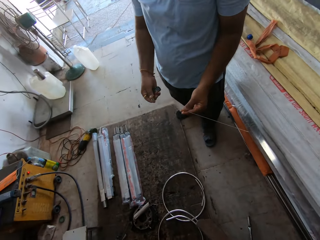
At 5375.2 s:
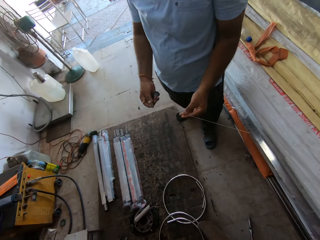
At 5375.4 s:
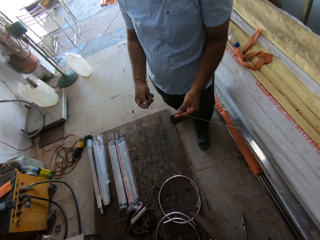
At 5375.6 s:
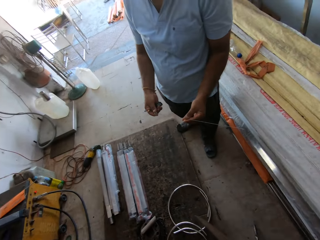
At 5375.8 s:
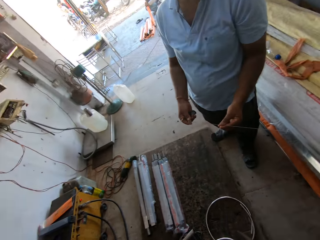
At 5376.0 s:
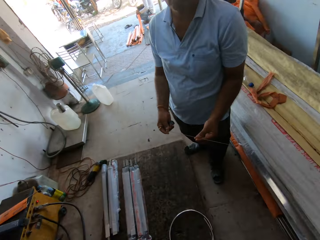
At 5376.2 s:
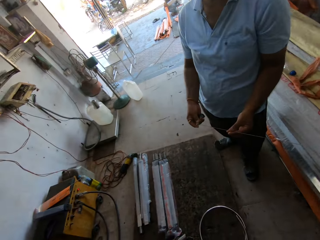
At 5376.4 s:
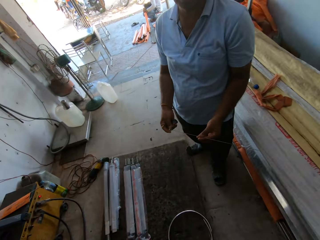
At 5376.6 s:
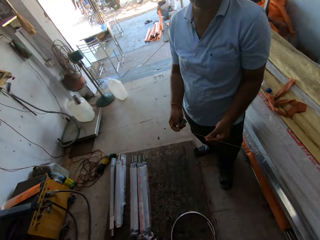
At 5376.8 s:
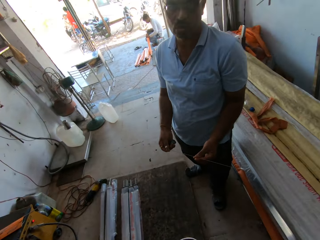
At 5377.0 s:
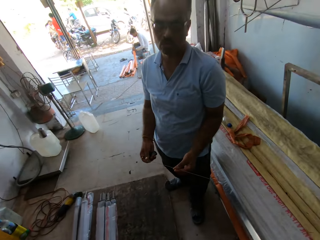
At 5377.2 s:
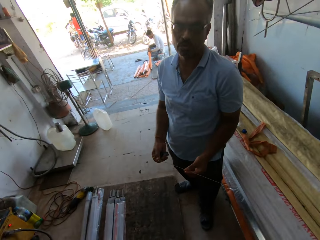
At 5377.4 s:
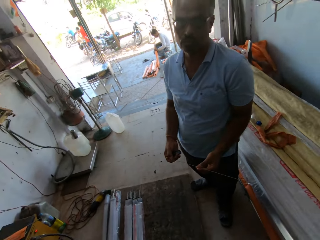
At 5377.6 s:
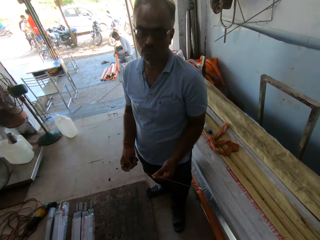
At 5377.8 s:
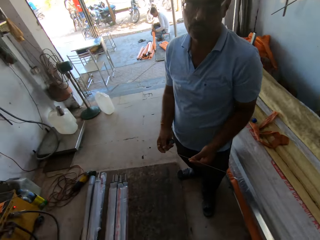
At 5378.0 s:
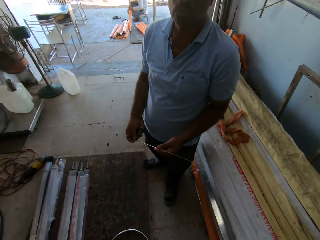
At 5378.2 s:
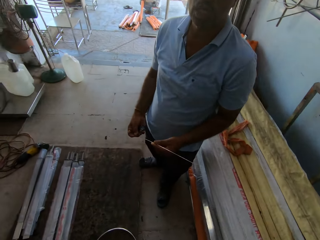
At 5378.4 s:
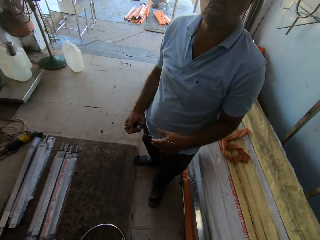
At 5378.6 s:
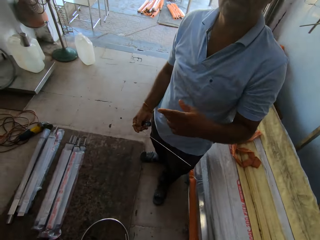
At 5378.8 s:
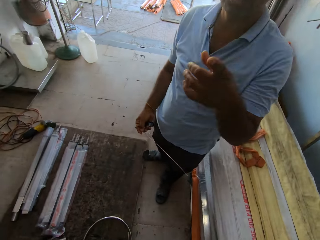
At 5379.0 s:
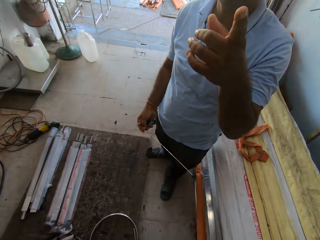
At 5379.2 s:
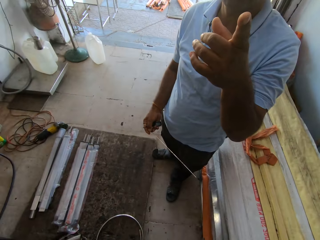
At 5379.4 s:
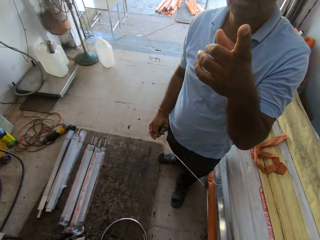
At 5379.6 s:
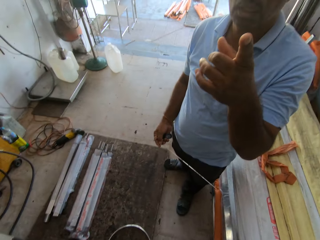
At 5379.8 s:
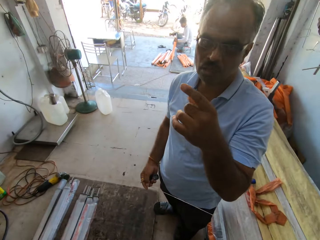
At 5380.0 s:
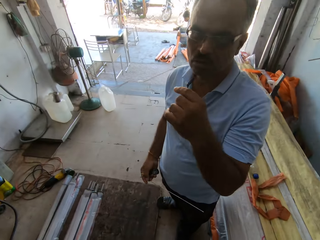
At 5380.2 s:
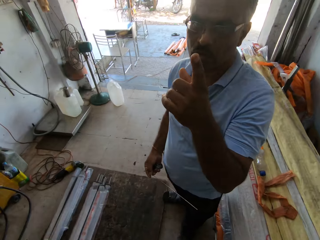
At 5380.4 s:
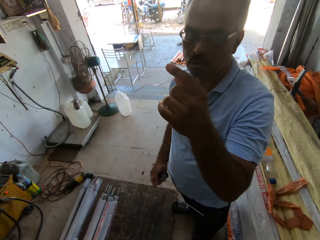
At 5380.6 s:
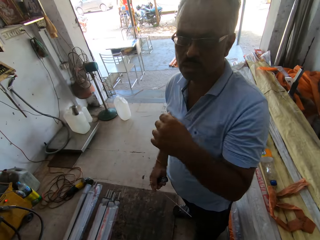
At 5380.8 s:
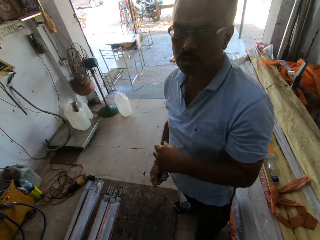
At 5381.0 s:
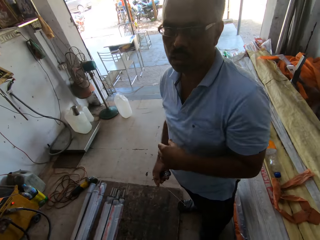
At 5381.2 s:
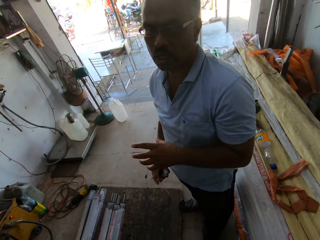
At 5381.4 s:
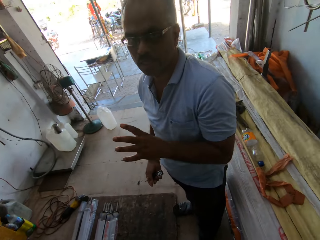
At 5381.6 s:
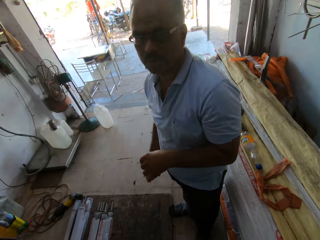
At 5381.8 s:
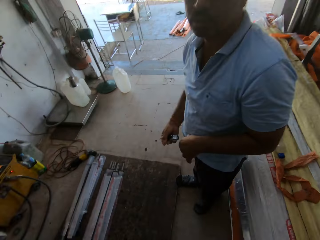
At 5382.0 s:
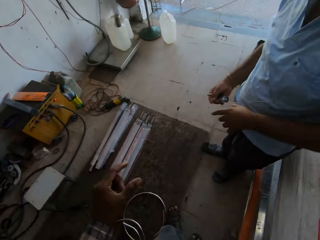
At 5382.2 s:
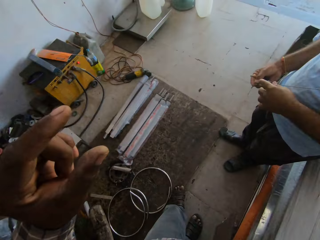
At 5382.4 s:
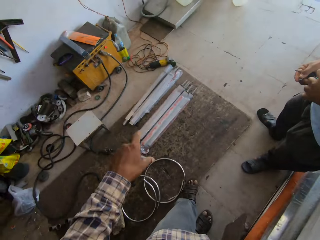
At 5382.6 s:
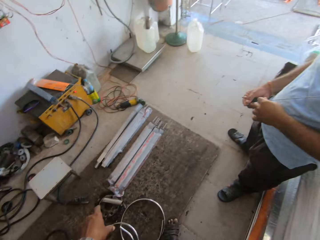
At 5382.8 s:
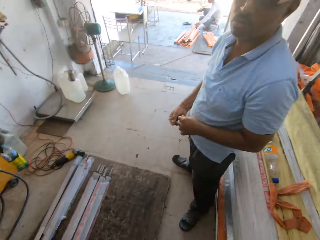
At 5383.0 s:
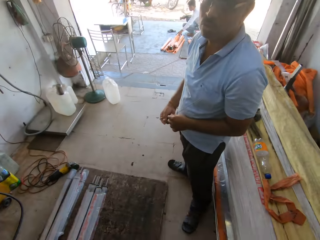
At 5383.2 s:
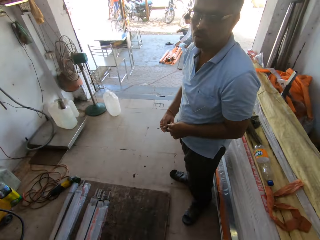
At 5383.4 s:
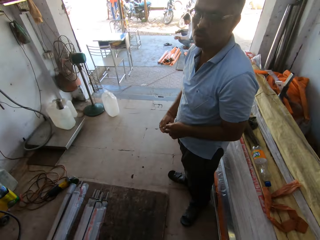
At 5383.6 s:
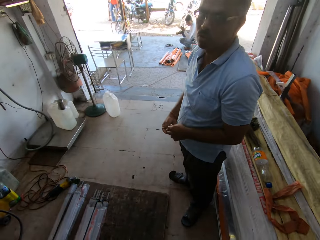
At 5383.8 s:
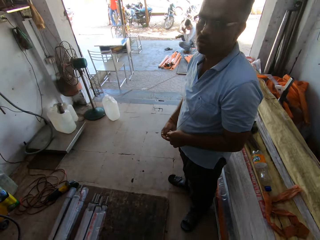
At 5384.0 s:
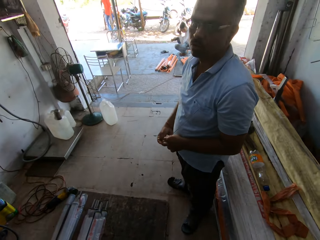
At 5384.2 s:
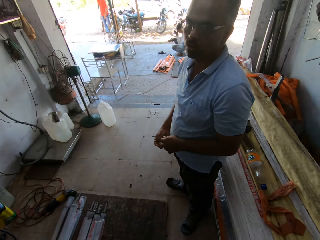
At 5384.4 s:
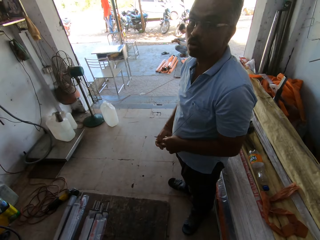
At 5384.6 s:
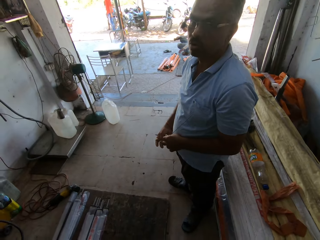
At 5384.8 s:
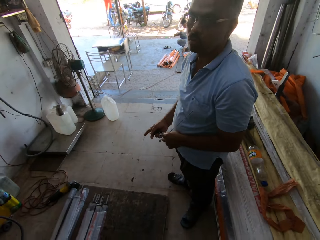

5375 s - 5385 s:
A person holds a steel stick. The camera wearer looks around. The person gestures. The camera wearer gestures.

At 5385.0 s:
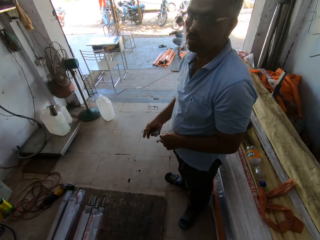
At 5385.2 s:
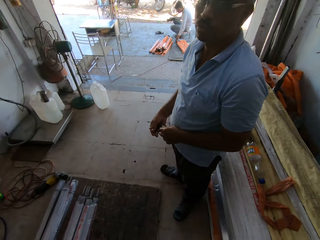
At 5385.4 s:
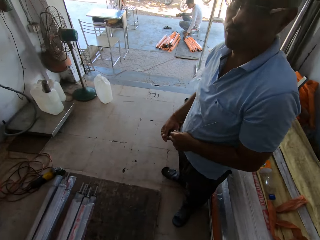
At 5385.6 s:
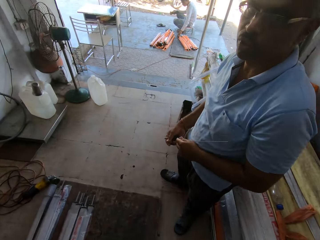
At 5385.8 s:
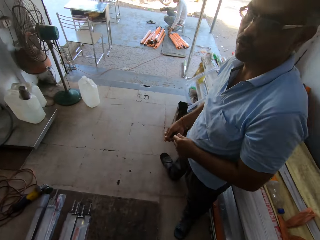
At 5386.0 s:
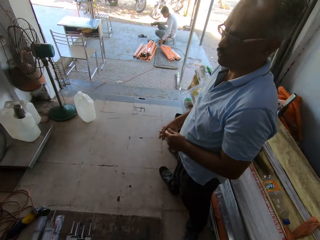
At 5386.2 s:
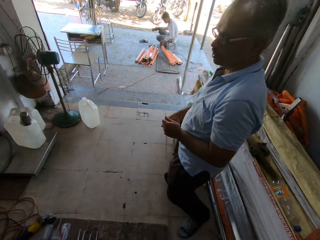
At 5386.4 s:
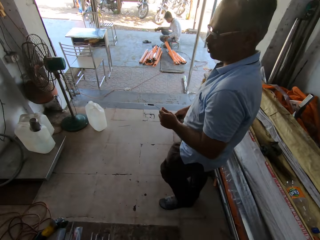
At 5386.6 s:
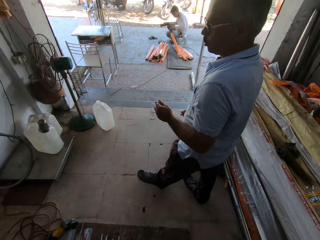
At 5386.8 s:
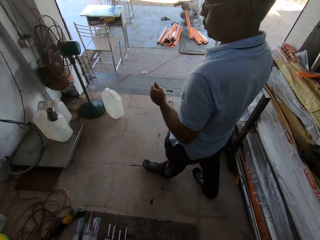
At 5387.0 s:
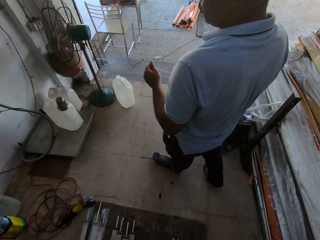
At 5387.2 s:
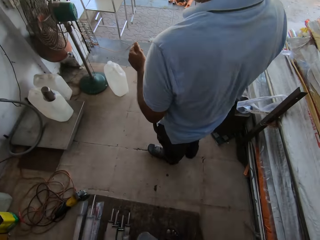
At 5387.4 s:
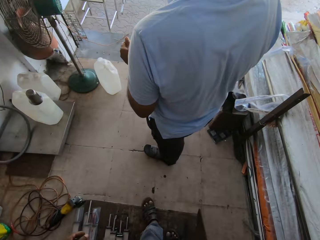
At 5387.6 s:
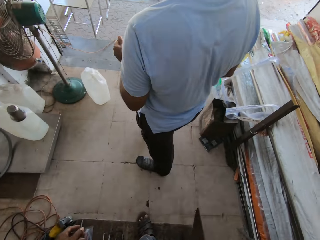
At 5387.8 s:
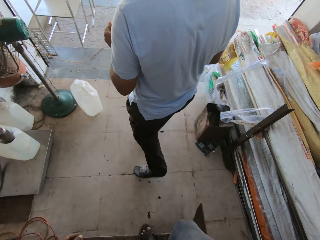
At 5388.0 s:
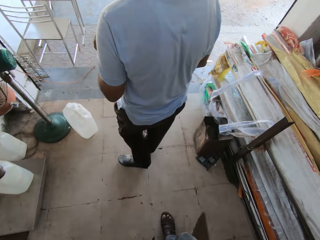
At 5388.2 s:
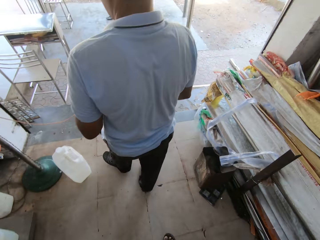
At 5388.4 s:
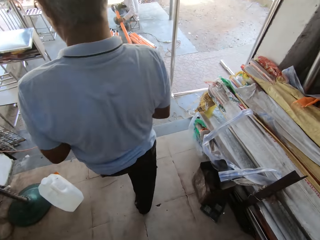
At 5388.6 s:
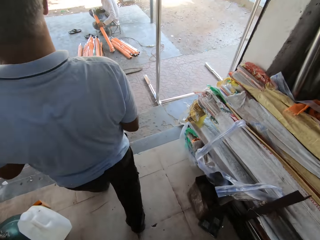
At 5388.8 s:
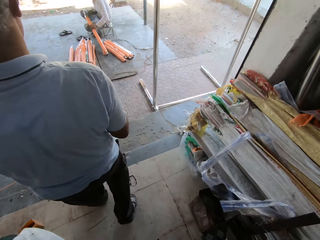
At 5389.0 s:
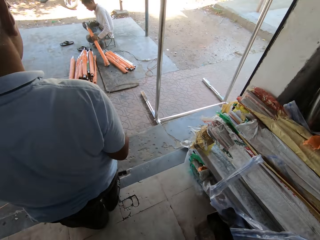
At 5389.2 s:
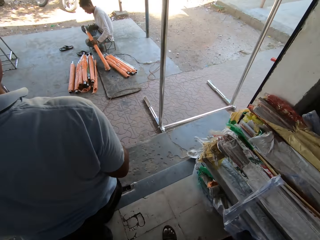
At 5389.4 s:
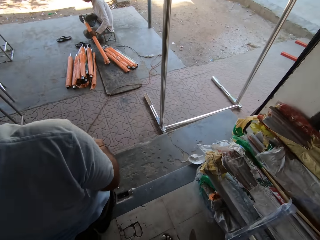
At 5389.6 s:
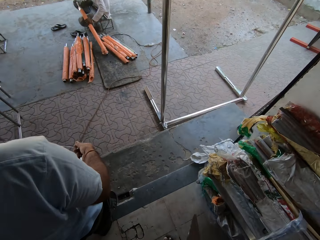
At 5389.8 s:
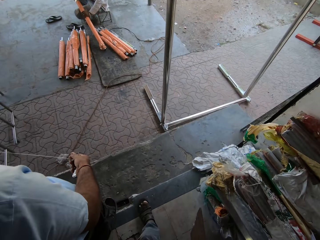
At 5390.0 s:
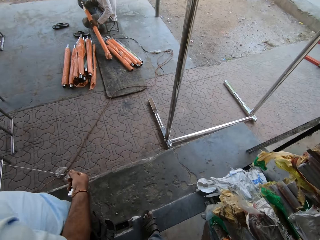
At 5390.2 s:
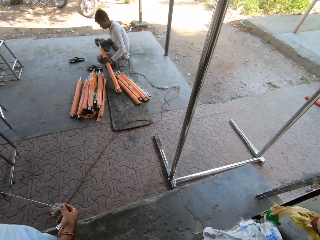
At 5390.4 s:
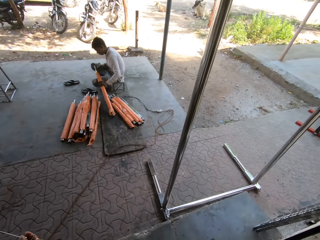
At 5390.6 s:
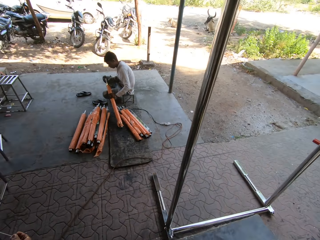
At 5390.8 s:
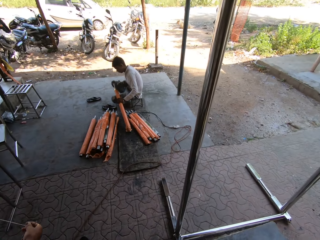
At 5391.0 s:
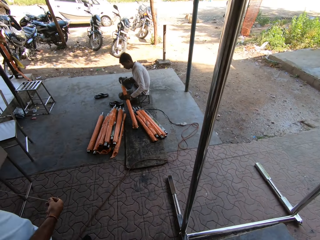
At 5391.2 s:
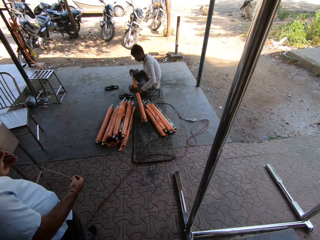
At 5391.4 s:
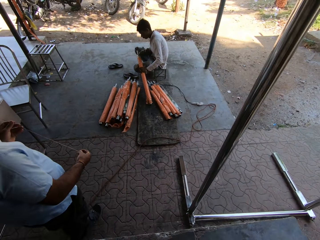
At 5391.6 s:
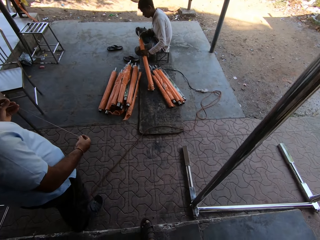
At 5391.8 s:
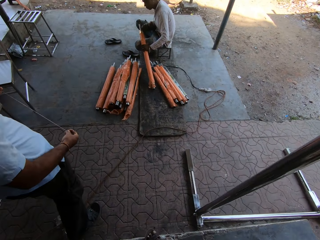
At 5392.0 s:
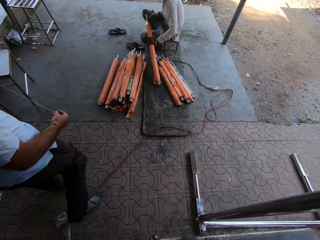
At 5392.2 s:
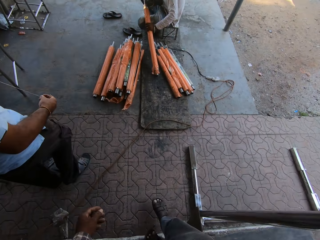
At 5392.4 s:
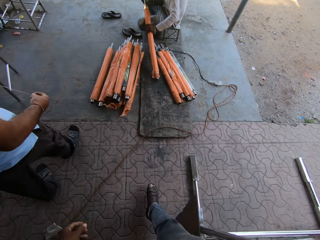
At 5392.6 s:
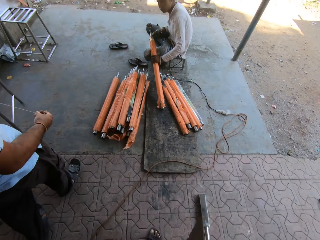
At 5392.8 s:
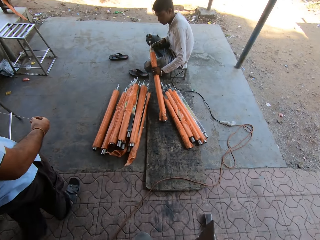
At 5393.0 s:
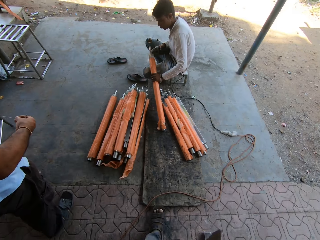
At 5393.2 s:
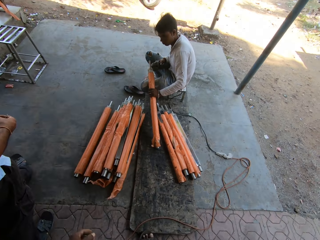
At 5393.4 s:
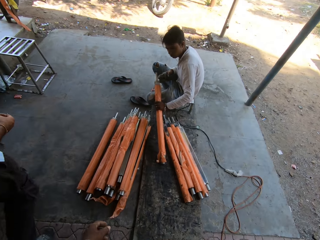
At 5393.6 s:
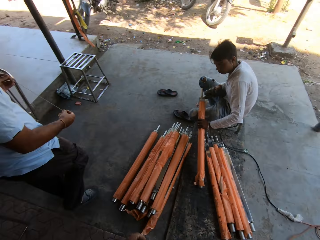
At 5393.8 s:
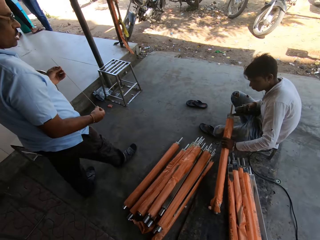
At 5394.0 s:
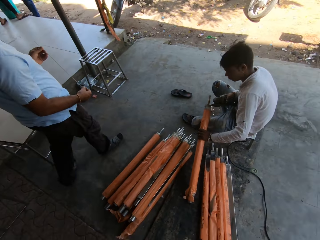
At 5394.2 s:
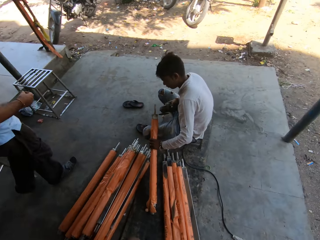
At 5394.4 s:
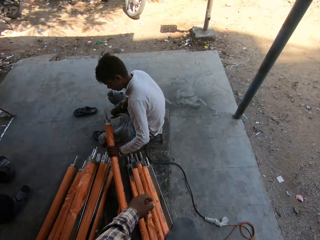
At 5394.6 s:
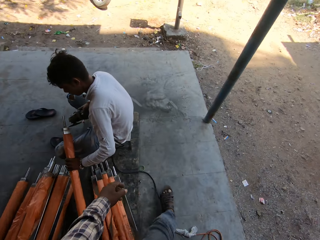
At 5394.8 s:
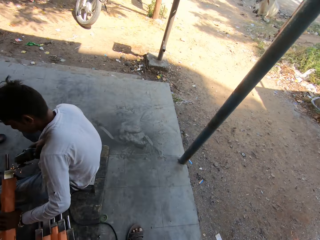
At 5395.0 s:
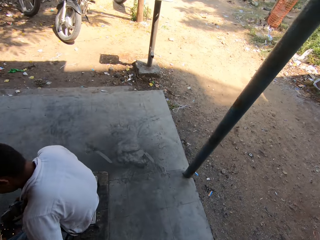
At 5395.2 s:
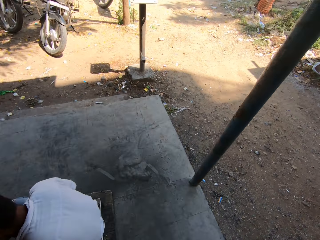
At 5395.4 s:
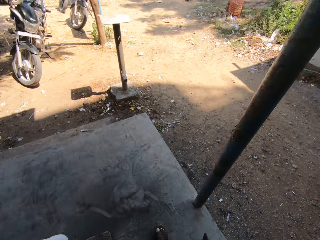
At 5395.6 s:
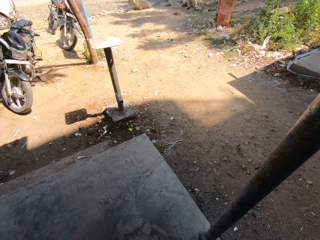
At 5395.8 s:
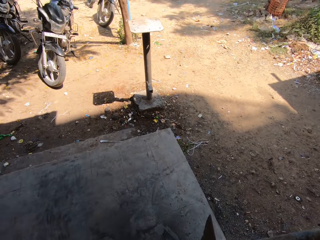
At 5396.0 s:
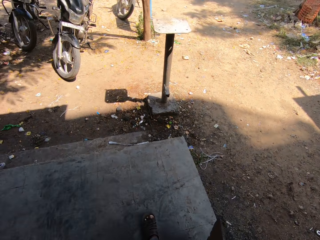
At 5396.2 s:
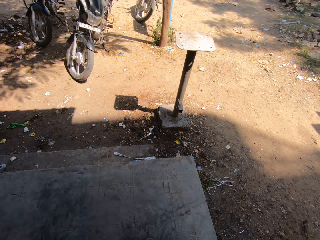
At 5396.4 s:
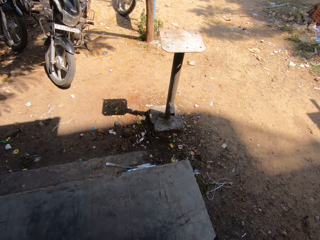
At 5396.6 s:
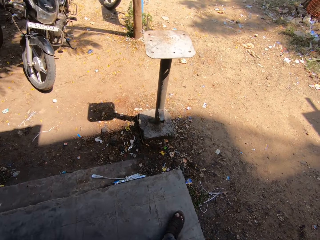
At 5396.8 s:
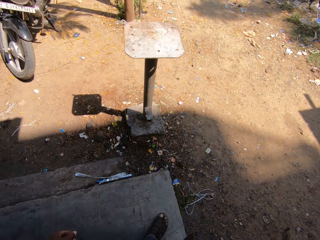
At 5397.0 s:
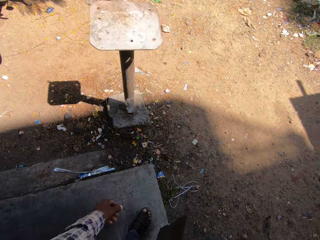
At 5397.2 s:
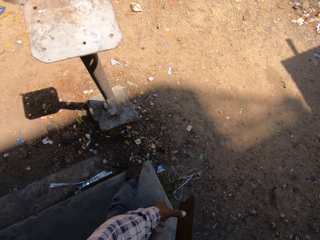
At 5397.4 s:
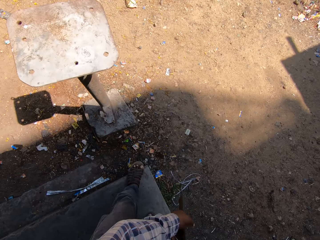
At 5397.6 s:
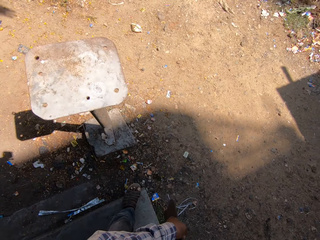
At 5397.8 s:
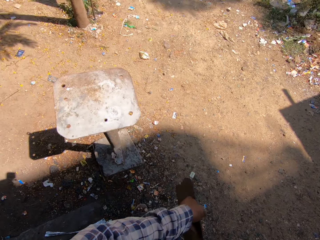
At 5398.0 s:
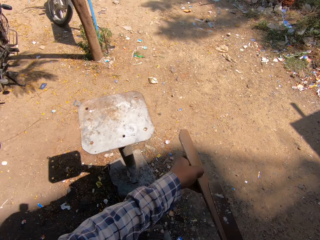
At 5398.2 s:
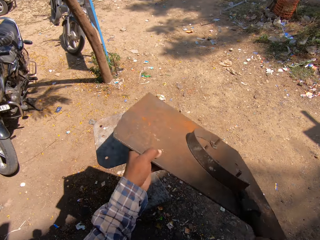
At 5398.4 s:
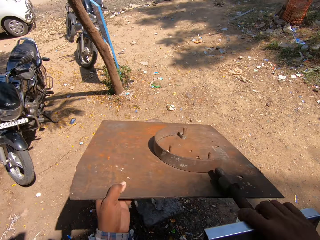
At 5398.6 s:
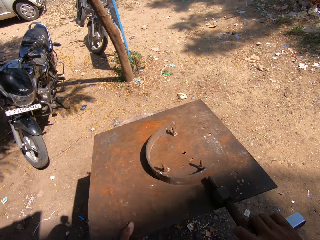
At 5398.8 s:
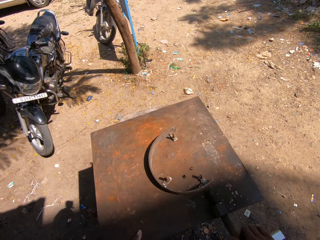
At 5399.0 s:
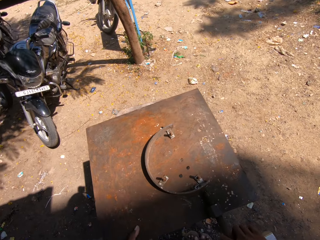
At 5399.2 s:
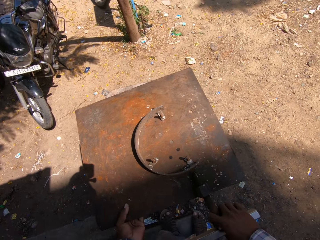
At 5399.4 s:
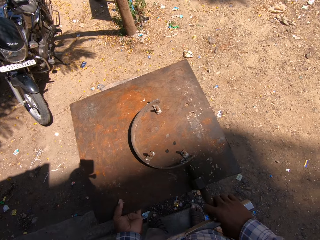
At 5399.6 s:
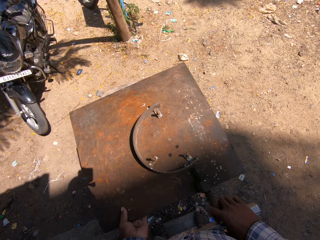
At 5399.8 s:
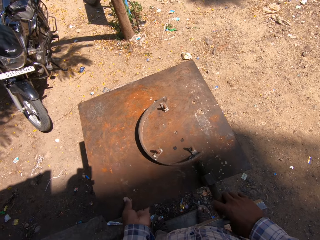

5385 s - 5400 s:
A person walks around. Another person holds a plastic pipe. The camera wearer walks around. He walks out of the warehouse with the first person. He drops the metal in his hands on a pole. He holds the metal sheet on a holder.
